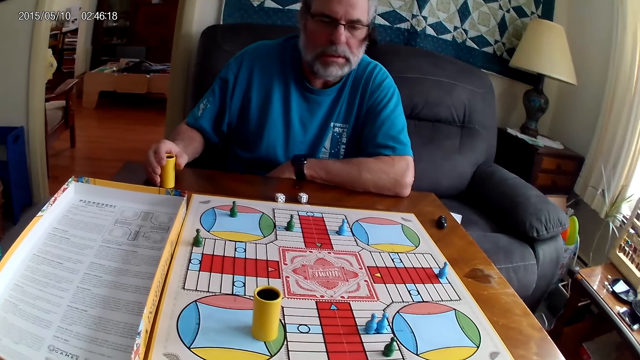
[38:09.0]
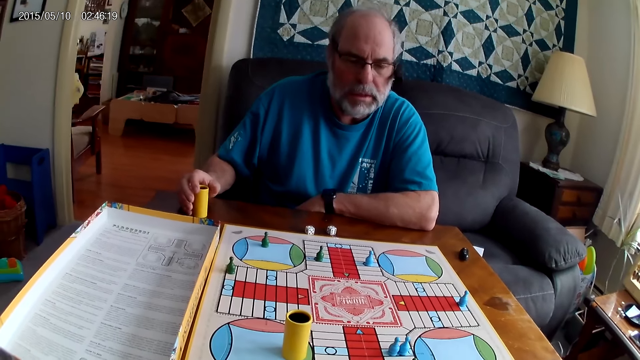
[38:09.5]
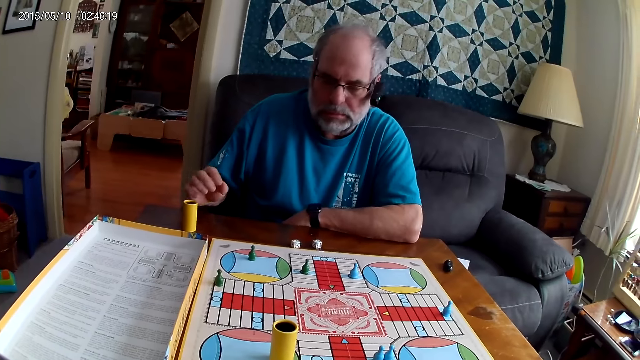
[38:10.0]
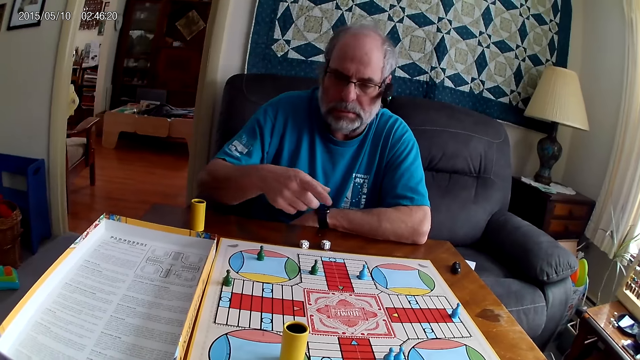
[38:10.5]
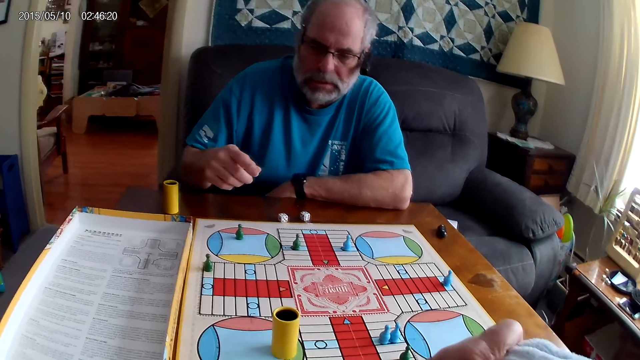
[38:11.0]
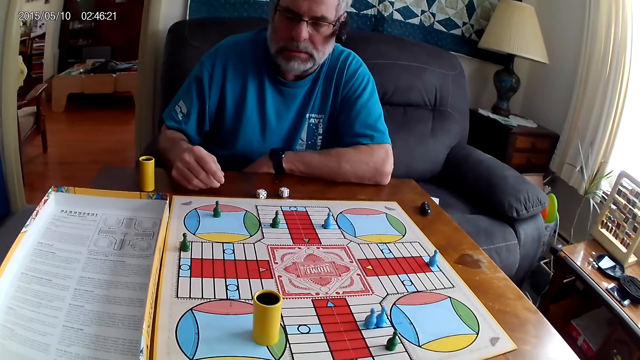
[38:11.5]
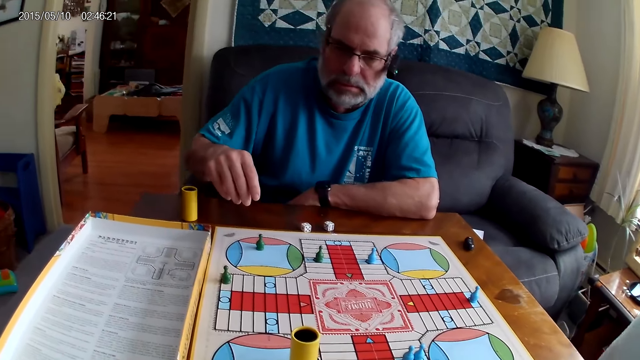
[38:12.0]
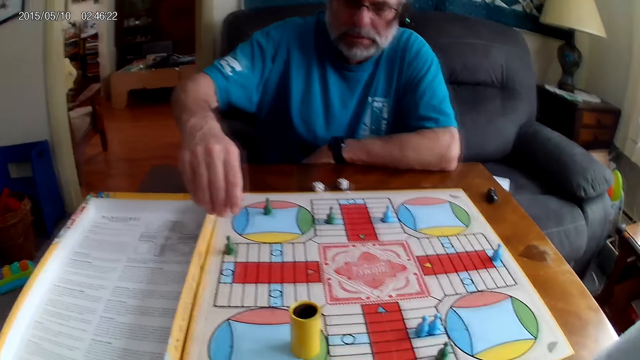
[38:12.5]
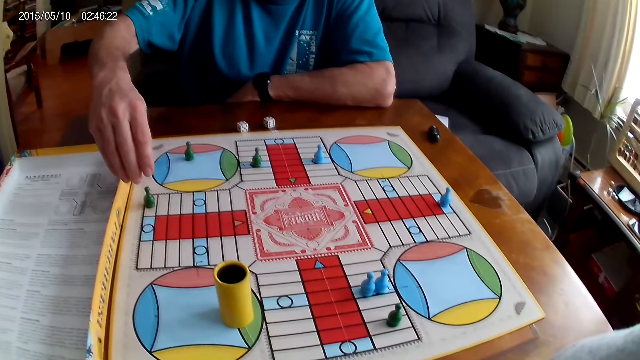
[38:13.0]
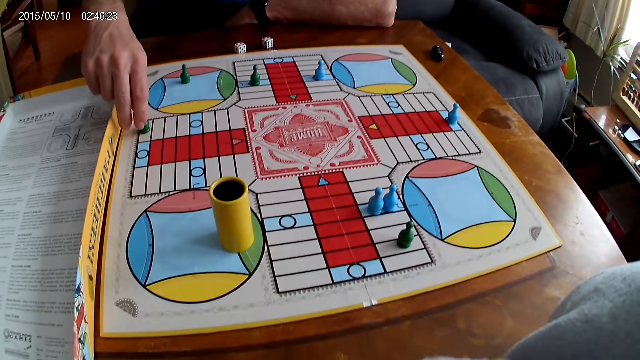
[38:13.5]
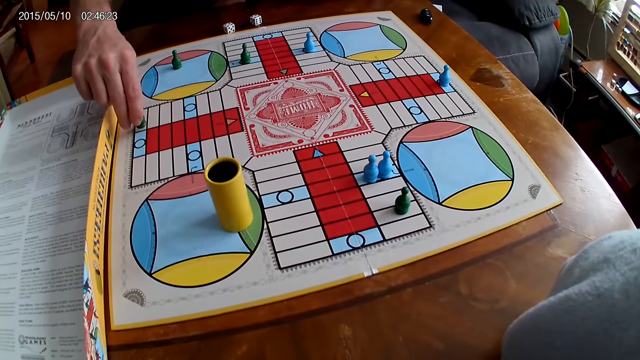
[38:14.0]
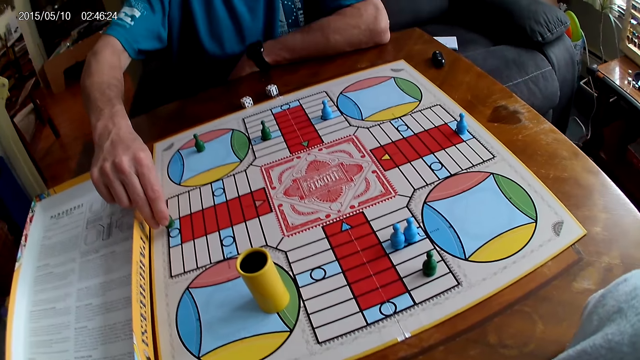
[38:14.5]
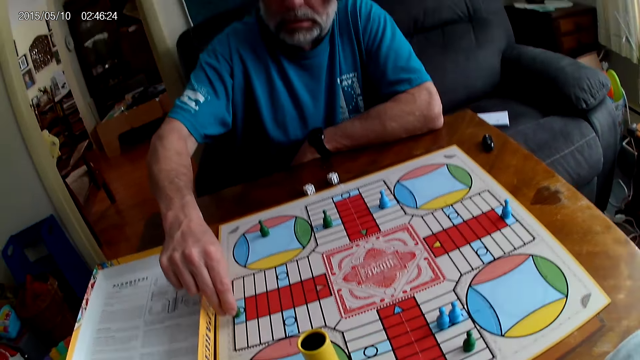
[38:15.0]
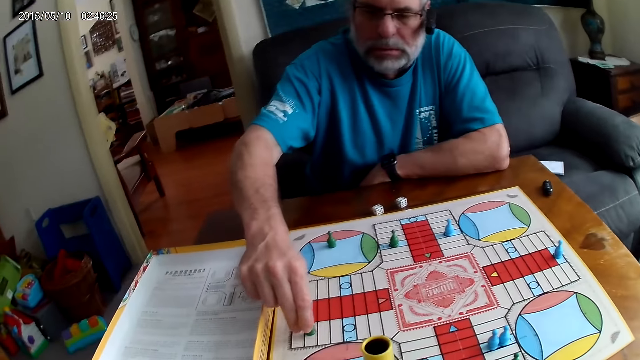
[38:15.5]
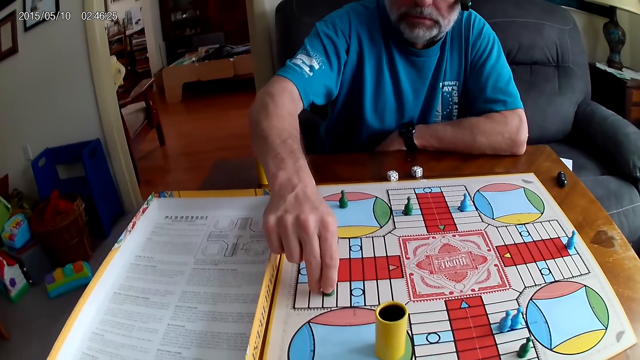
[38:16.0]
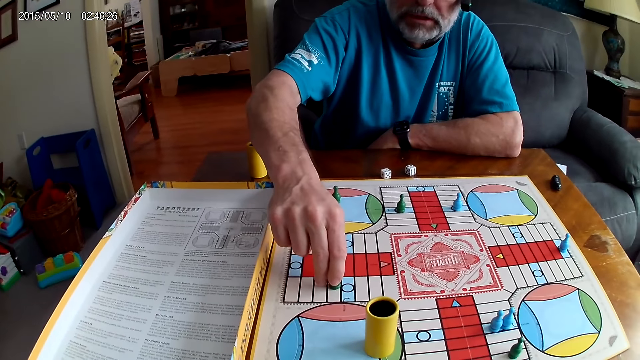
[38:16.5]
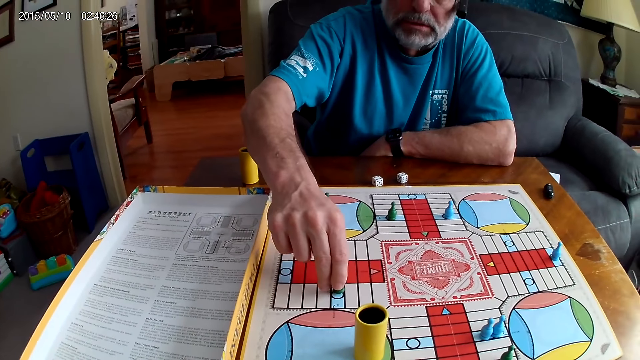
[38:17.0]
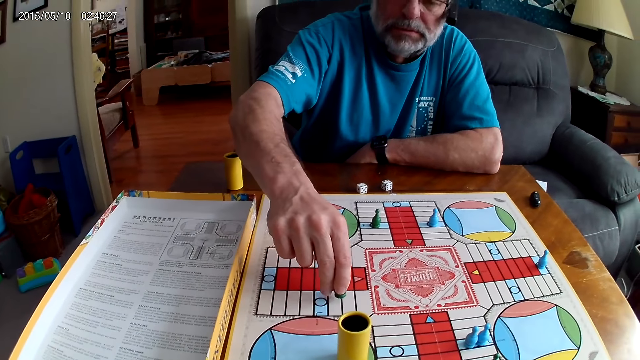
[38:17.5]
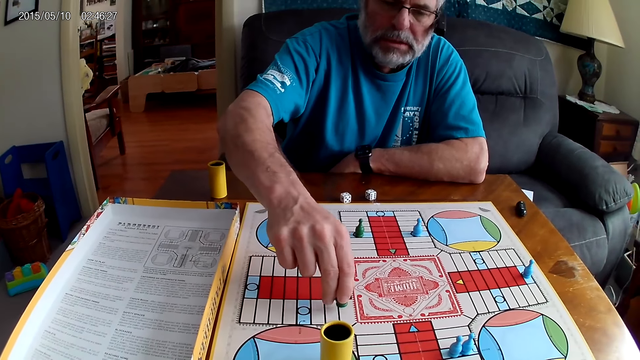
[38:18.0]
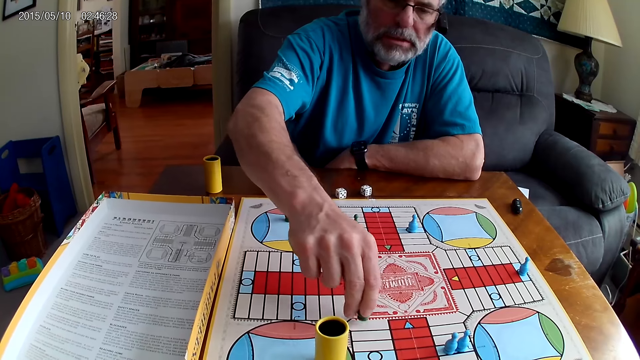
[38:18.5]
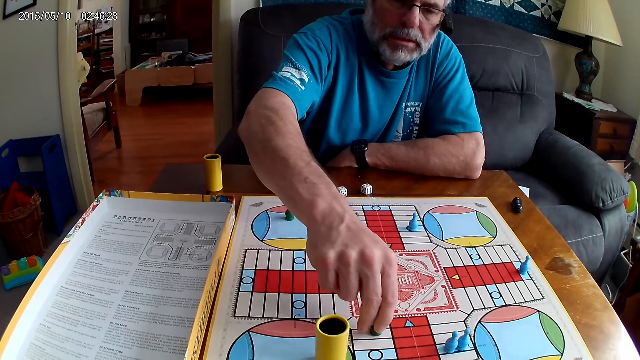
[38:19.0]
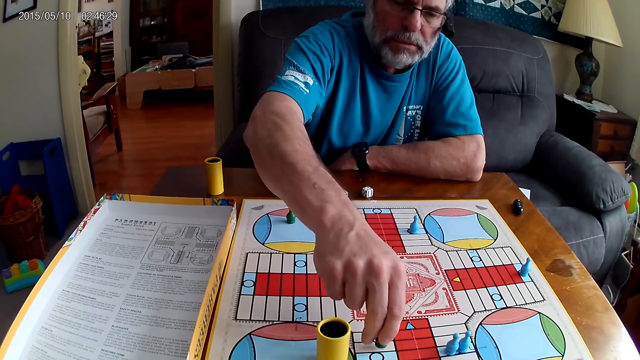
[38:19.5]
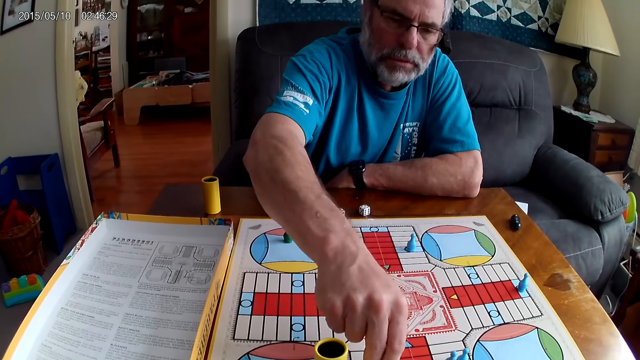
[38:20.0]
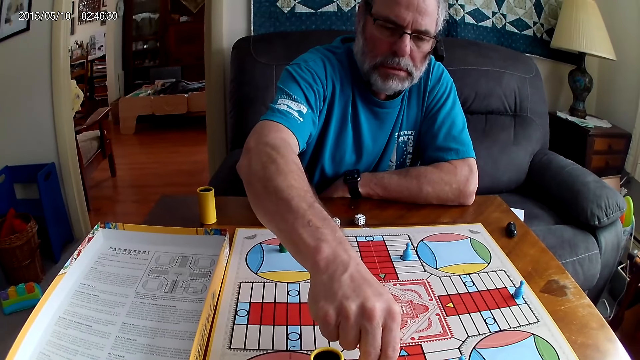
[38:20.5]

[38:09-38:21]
A man stares at the board. The camera wearer stares at the board. The man picks up a Ludo pawn and moves it on the Ludo board.

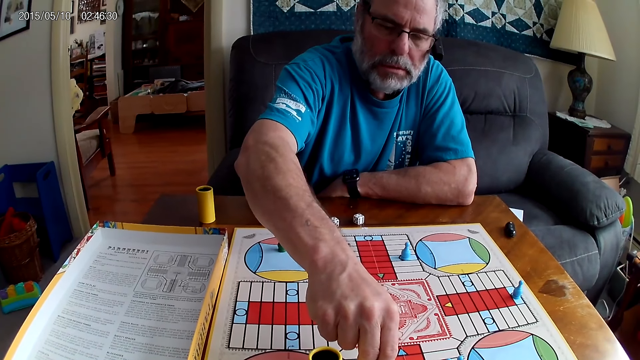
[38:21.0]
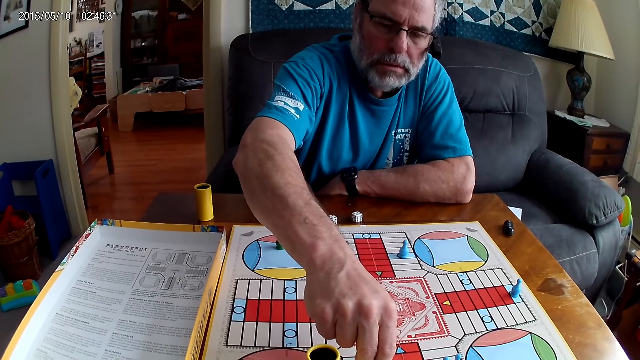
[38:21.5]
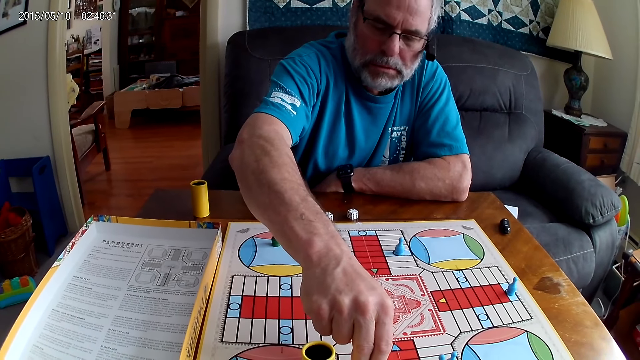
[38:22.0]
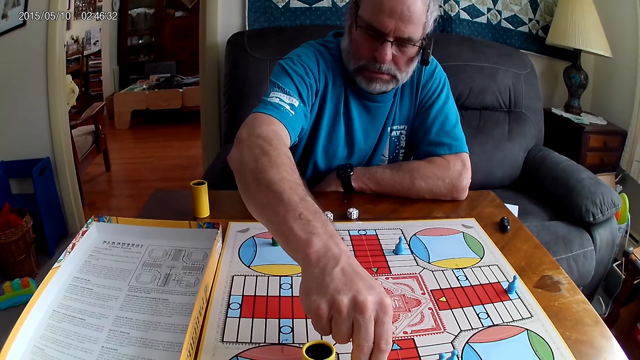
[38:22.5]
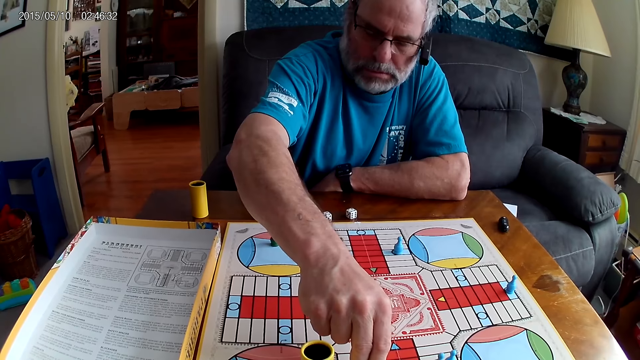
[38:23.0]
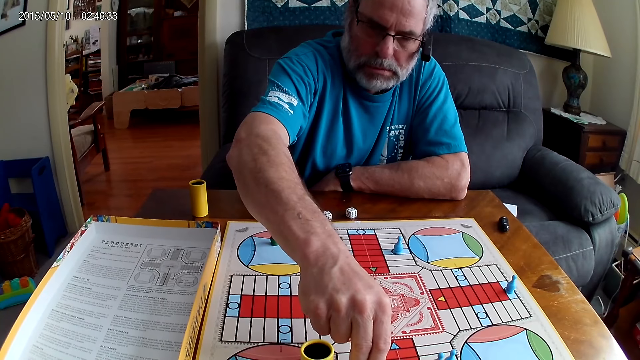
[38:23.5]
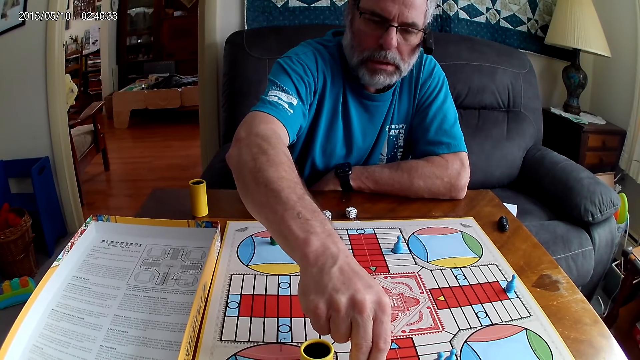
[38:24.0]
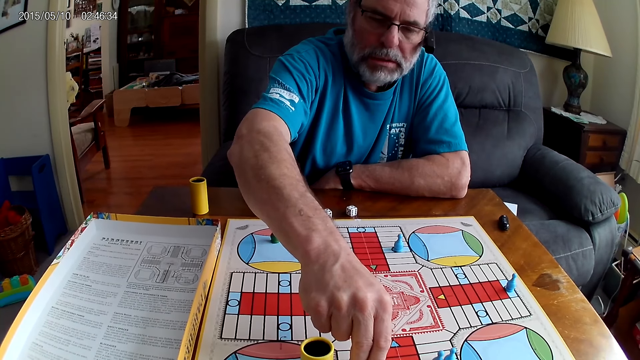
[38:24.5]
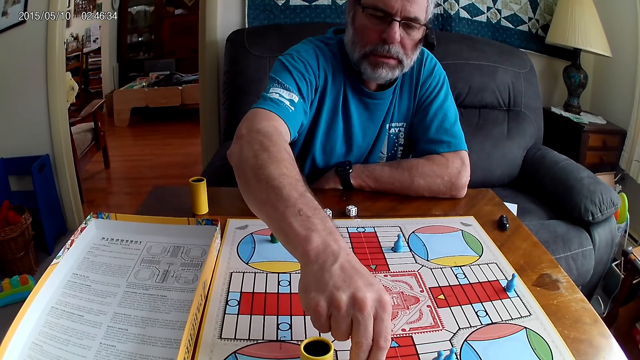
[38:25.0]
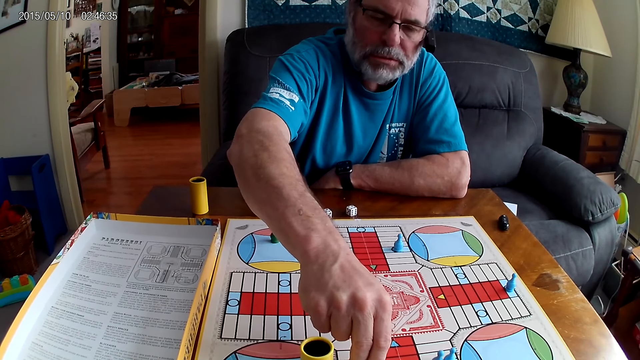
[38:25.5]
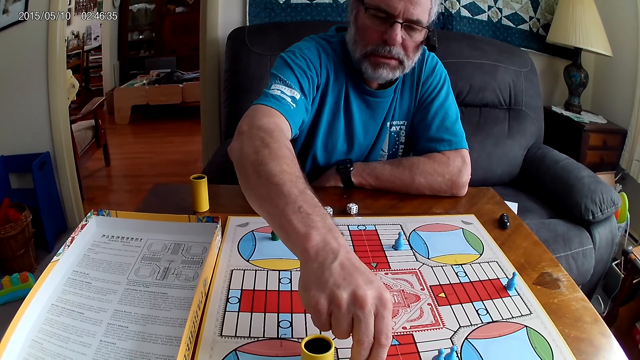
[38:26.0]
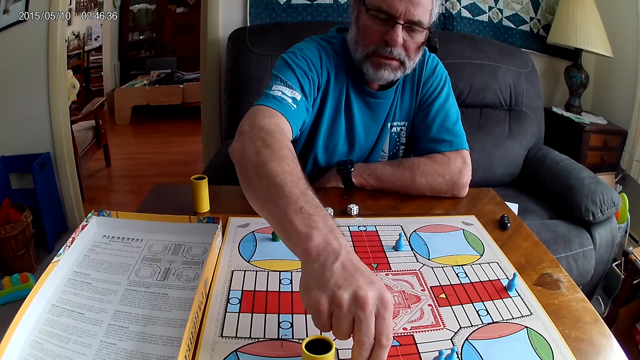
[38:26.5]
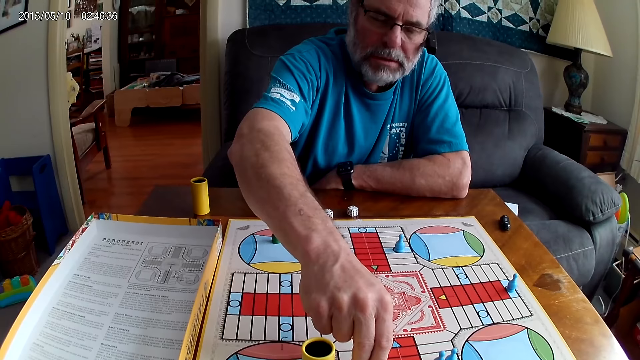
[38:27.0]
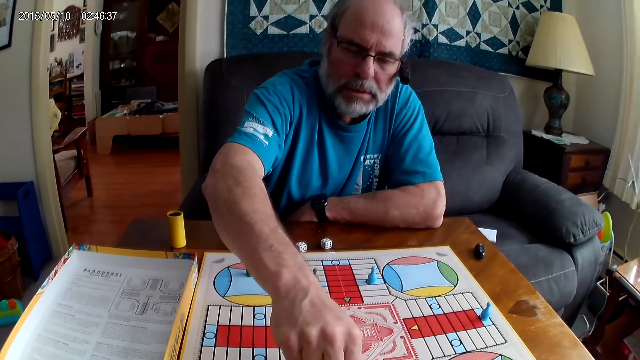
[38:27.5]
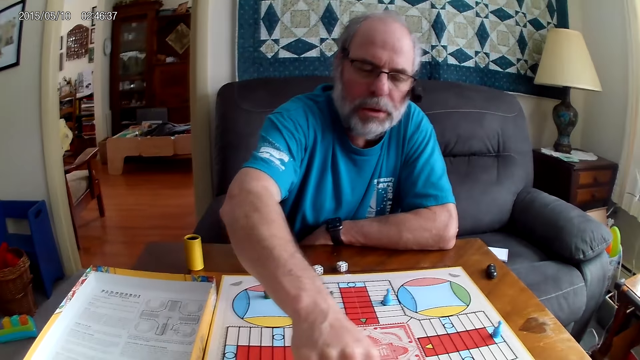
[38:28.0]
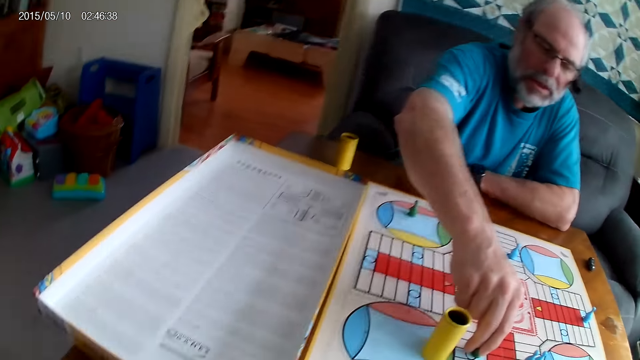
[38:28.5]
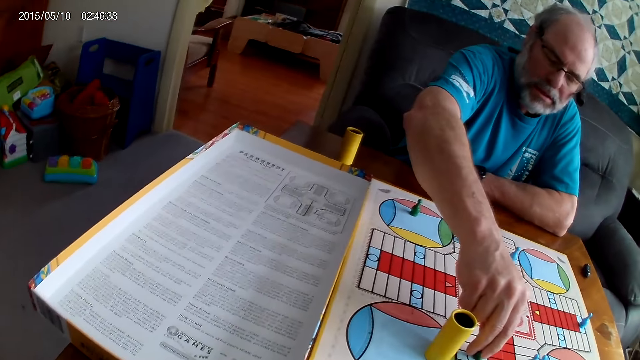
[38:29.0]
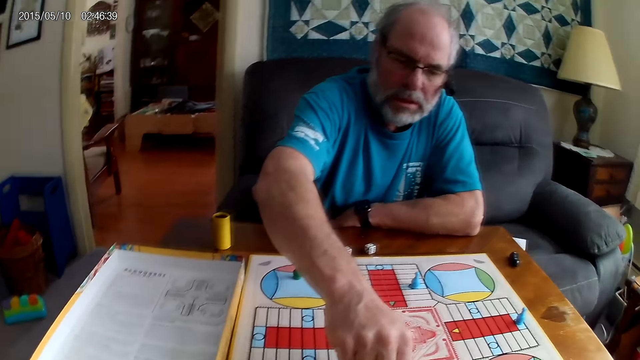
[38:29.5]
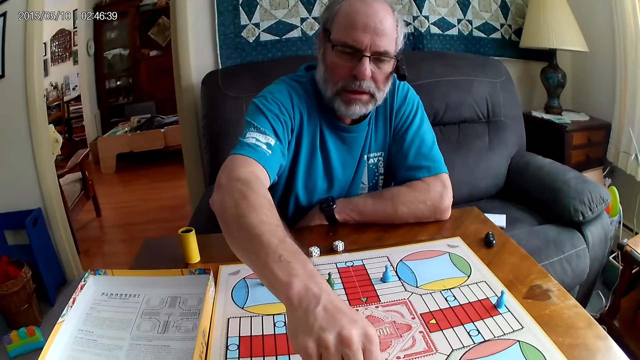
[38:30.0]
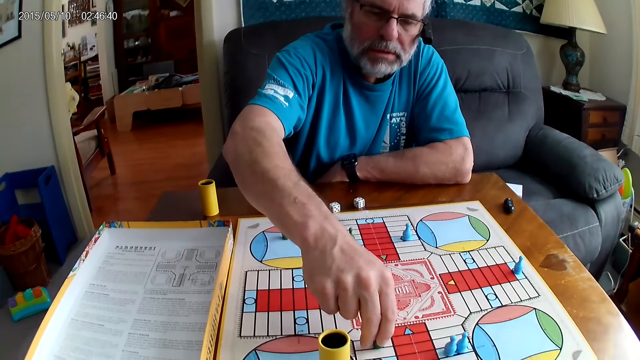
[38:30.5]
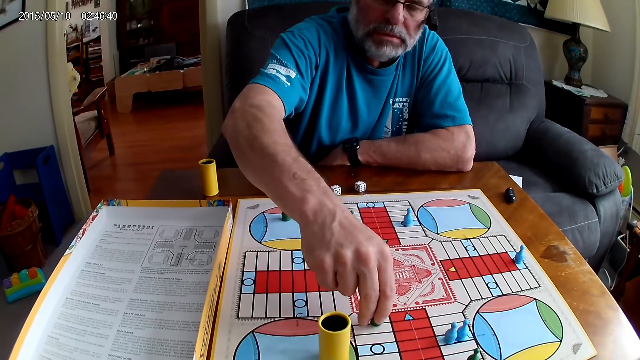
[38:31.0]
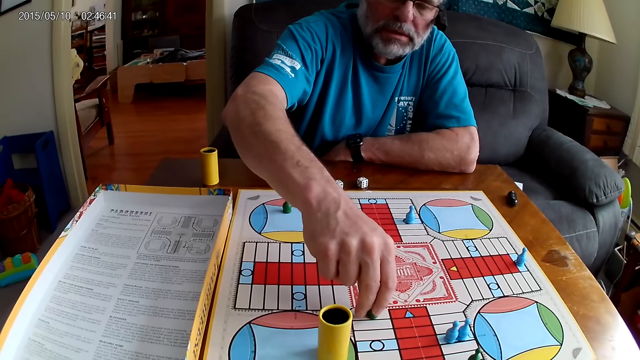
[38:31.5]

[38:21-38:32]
A man moves chess on the Ludo board.
